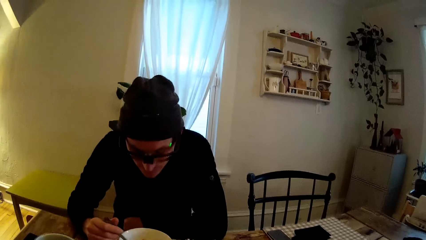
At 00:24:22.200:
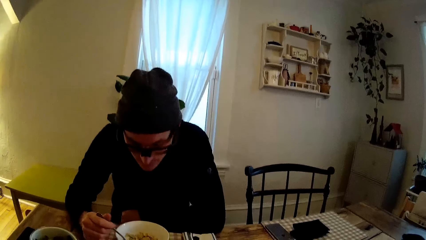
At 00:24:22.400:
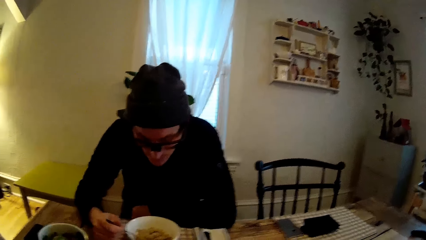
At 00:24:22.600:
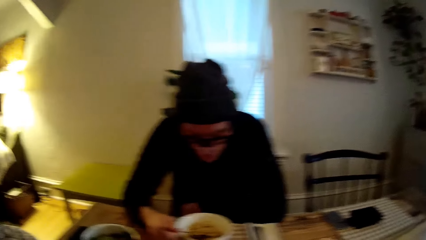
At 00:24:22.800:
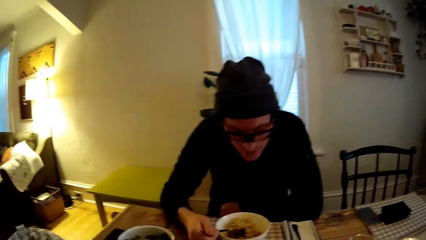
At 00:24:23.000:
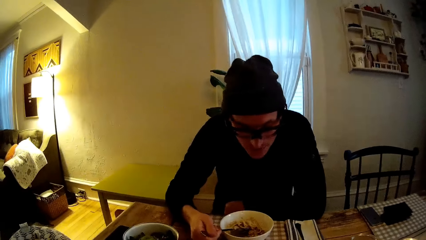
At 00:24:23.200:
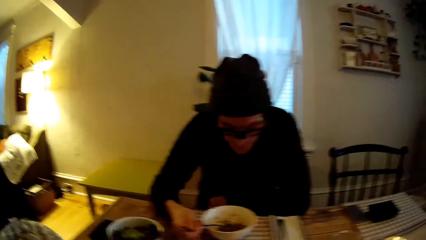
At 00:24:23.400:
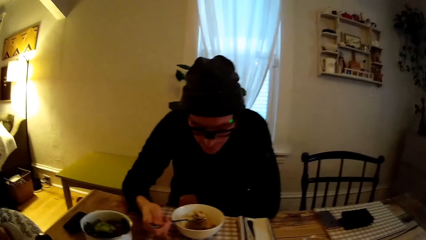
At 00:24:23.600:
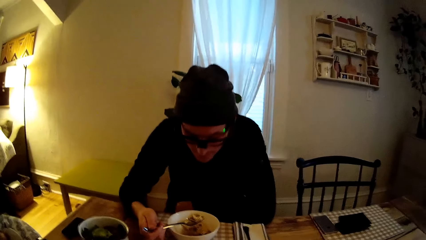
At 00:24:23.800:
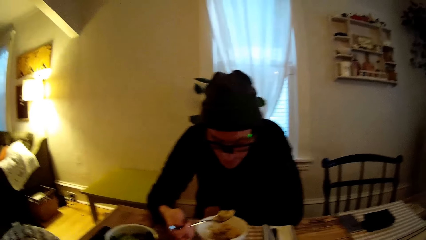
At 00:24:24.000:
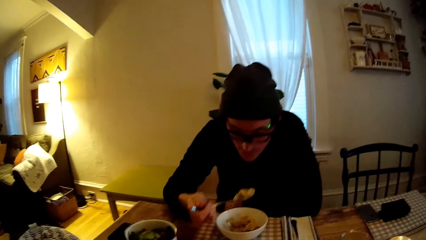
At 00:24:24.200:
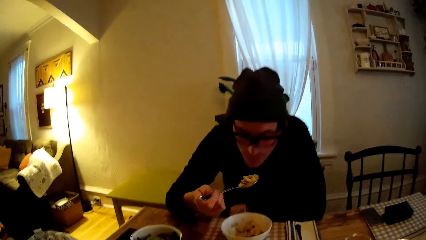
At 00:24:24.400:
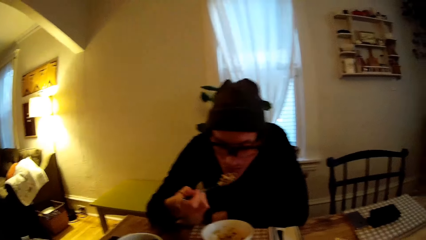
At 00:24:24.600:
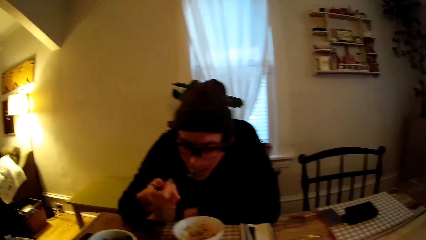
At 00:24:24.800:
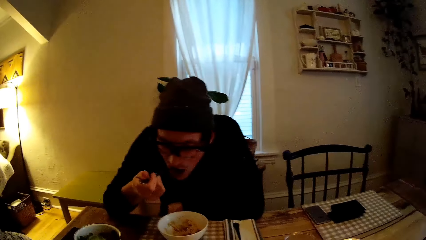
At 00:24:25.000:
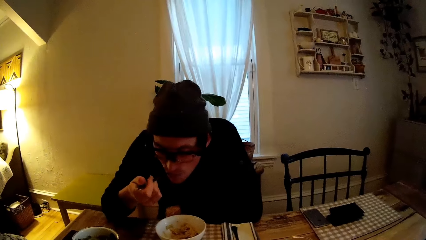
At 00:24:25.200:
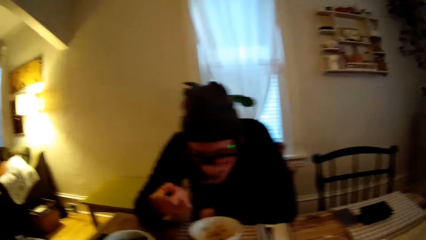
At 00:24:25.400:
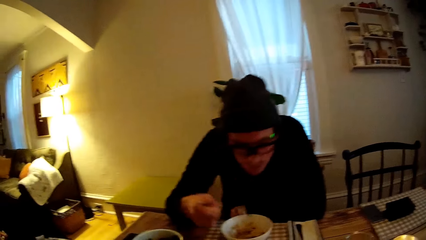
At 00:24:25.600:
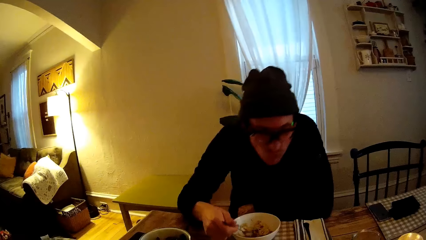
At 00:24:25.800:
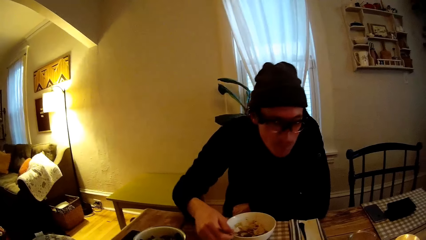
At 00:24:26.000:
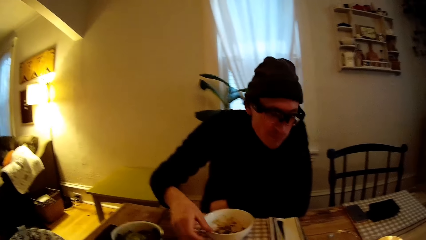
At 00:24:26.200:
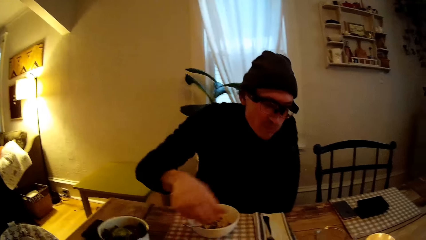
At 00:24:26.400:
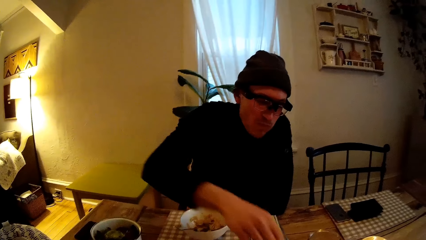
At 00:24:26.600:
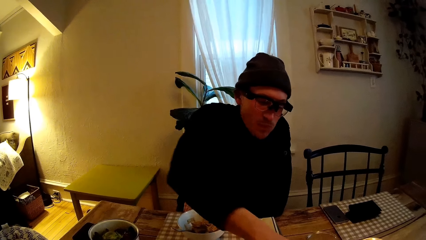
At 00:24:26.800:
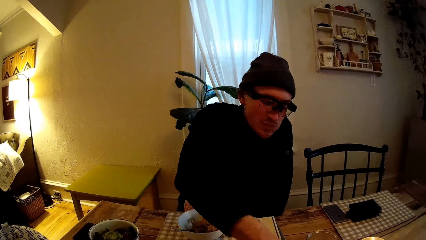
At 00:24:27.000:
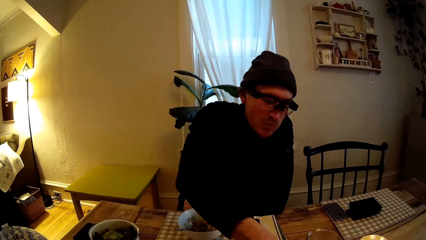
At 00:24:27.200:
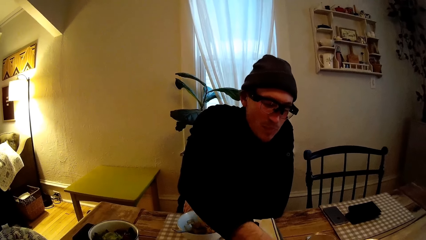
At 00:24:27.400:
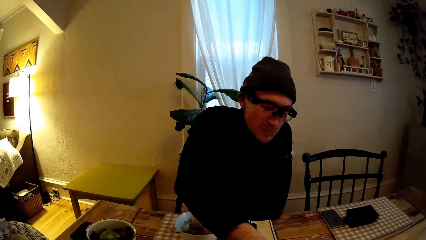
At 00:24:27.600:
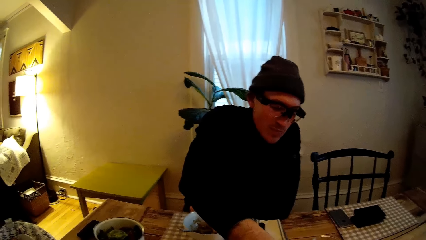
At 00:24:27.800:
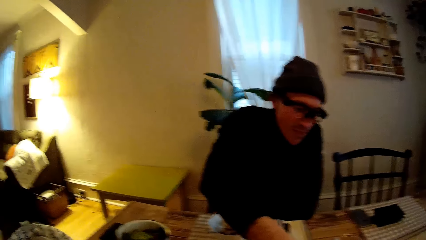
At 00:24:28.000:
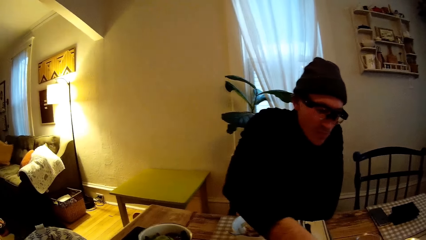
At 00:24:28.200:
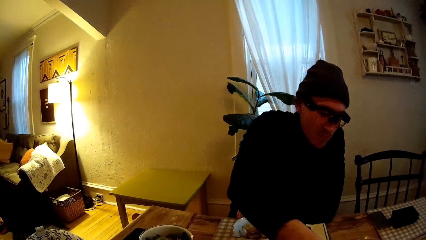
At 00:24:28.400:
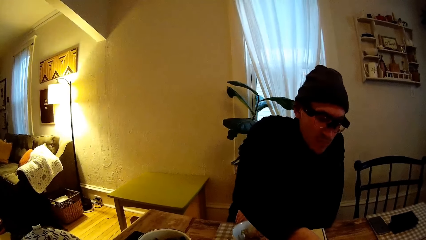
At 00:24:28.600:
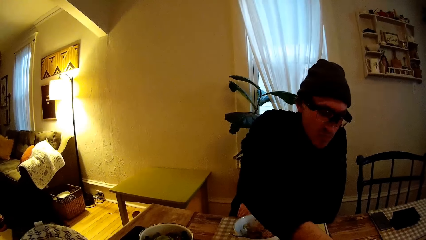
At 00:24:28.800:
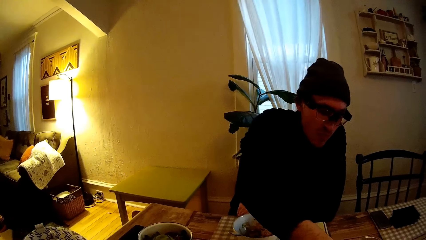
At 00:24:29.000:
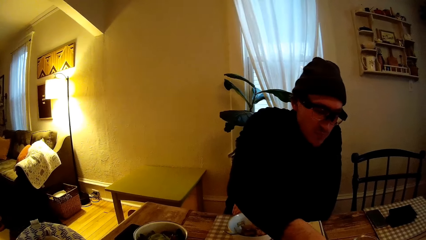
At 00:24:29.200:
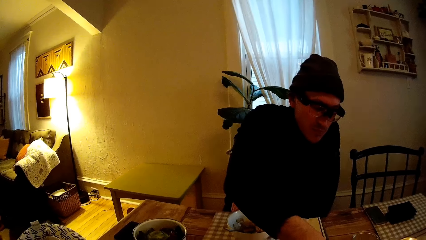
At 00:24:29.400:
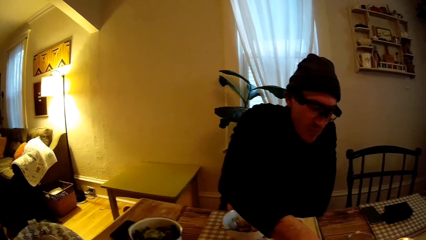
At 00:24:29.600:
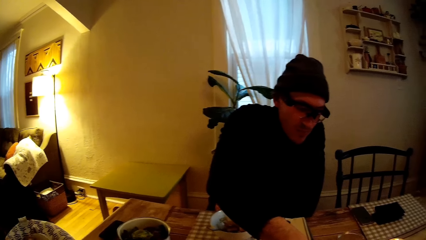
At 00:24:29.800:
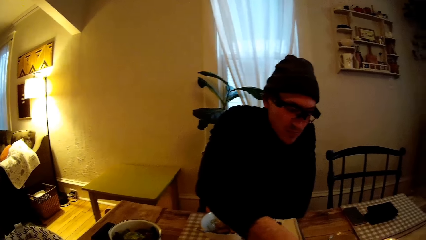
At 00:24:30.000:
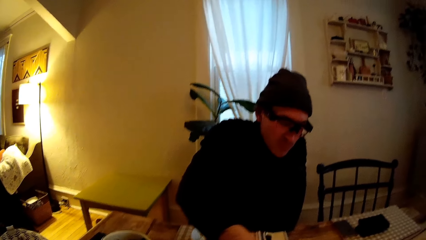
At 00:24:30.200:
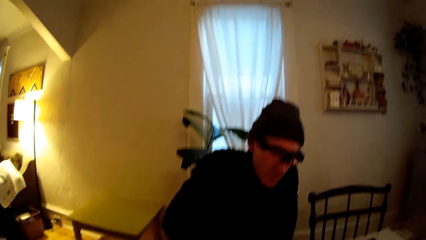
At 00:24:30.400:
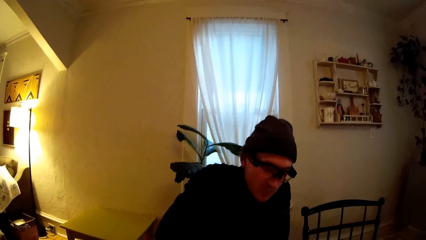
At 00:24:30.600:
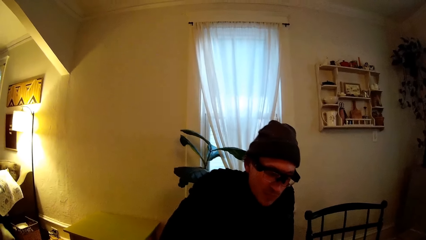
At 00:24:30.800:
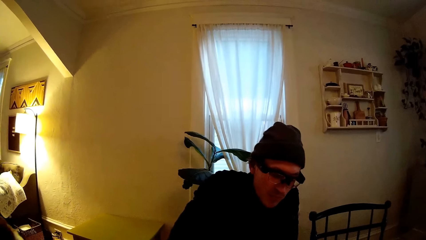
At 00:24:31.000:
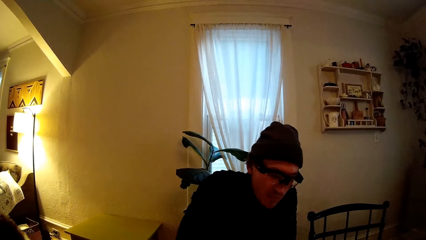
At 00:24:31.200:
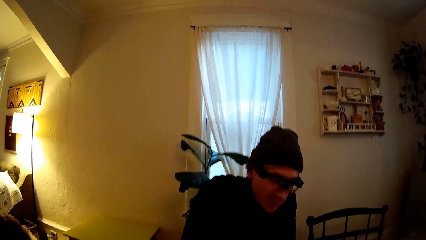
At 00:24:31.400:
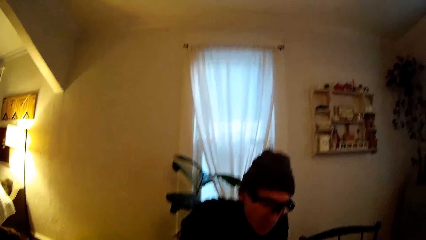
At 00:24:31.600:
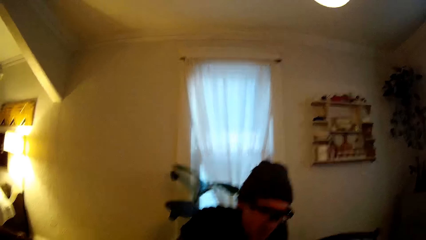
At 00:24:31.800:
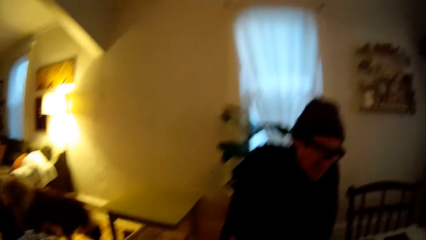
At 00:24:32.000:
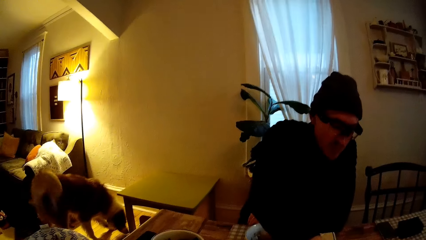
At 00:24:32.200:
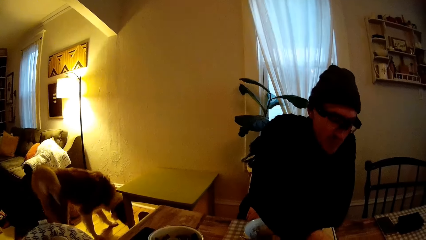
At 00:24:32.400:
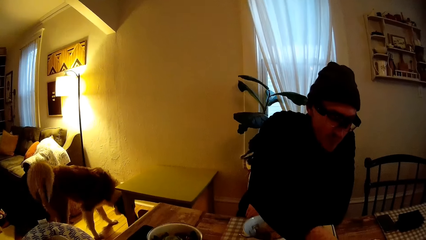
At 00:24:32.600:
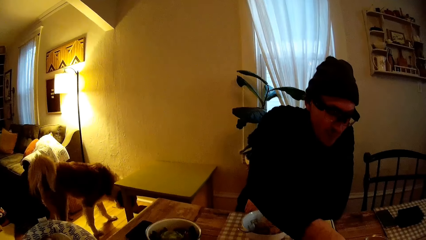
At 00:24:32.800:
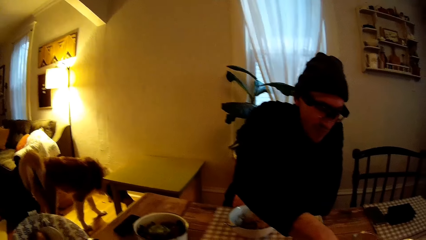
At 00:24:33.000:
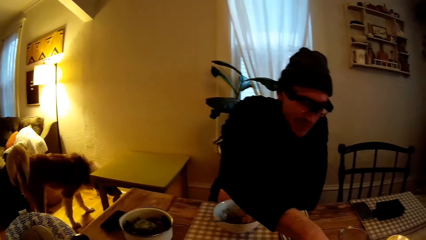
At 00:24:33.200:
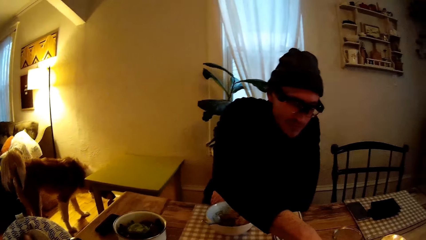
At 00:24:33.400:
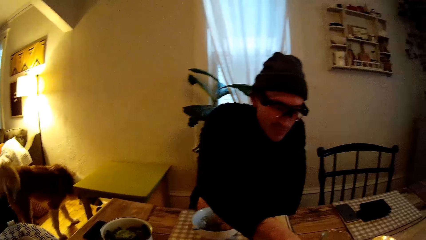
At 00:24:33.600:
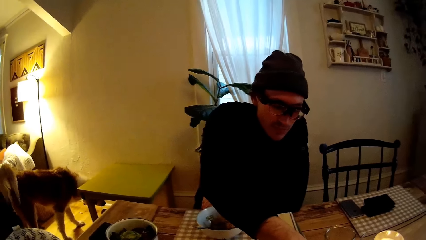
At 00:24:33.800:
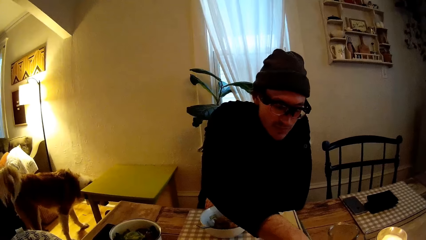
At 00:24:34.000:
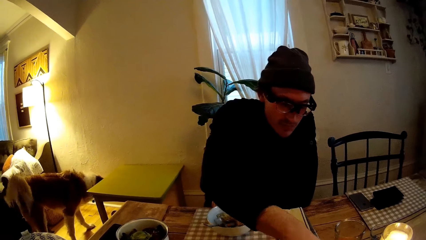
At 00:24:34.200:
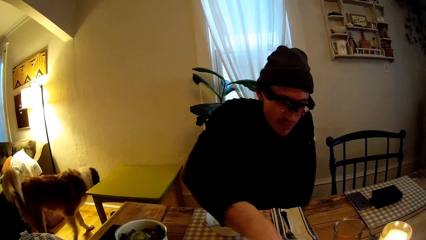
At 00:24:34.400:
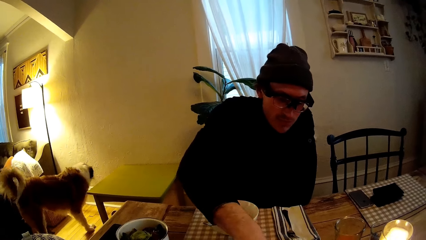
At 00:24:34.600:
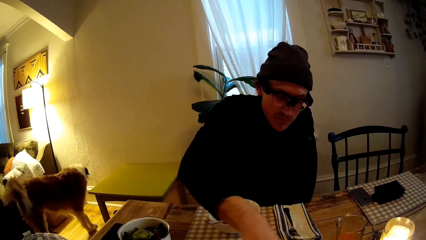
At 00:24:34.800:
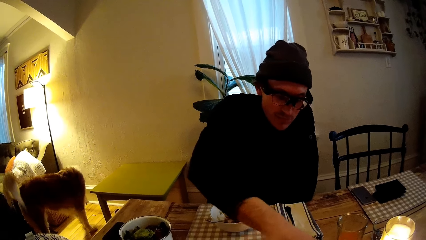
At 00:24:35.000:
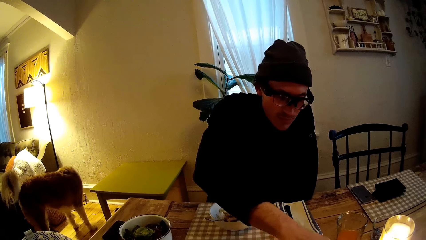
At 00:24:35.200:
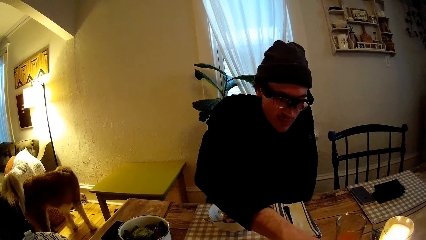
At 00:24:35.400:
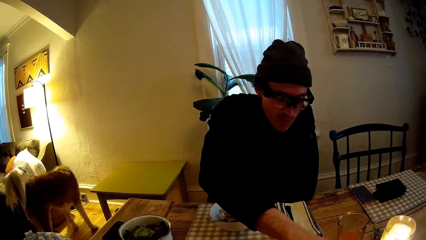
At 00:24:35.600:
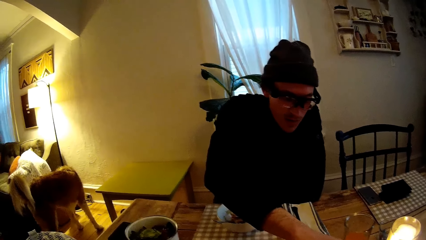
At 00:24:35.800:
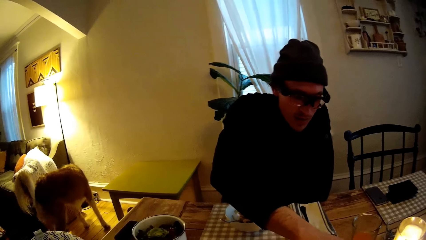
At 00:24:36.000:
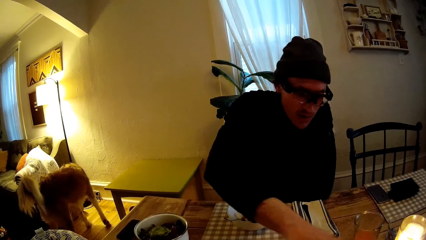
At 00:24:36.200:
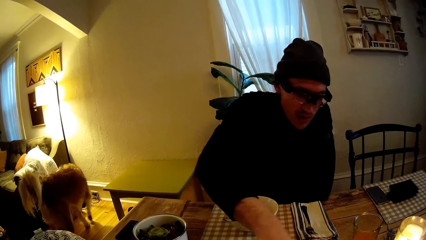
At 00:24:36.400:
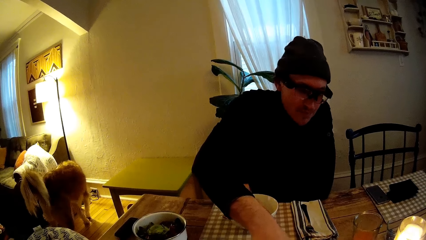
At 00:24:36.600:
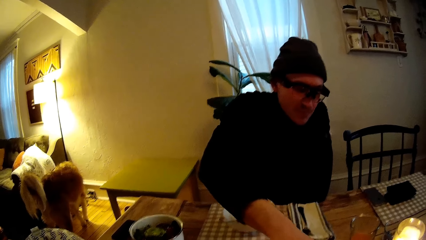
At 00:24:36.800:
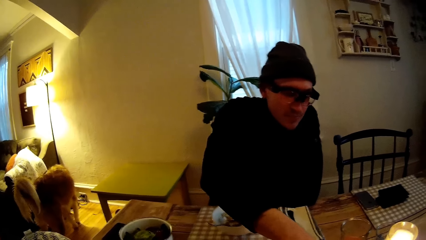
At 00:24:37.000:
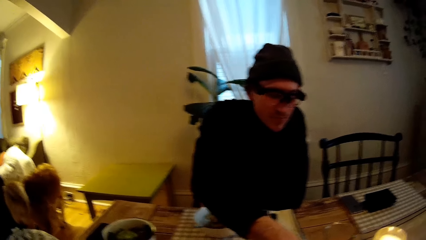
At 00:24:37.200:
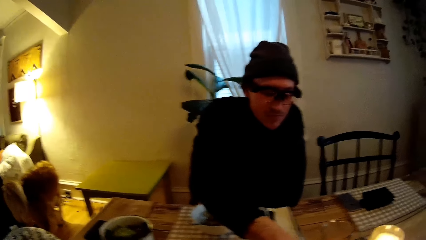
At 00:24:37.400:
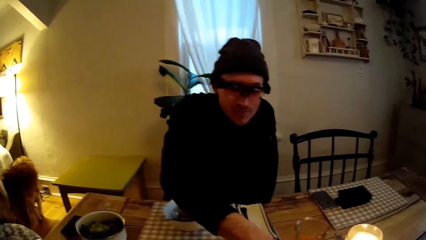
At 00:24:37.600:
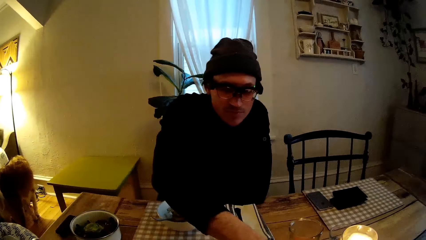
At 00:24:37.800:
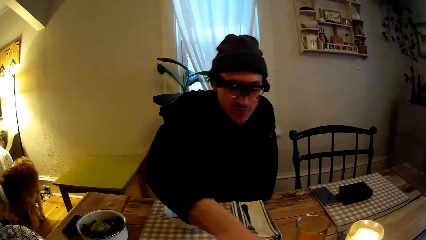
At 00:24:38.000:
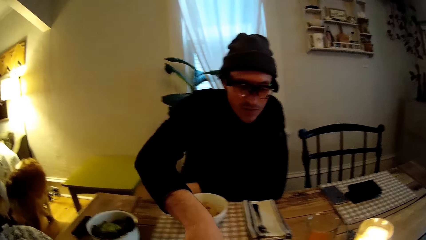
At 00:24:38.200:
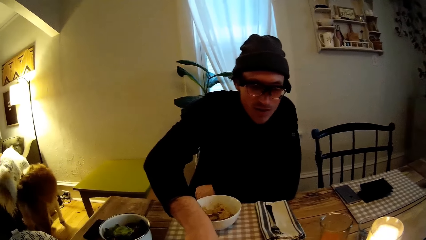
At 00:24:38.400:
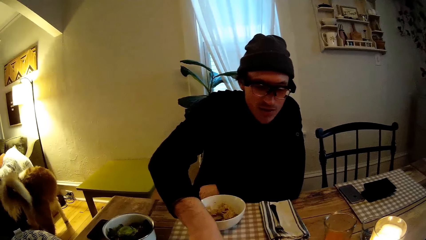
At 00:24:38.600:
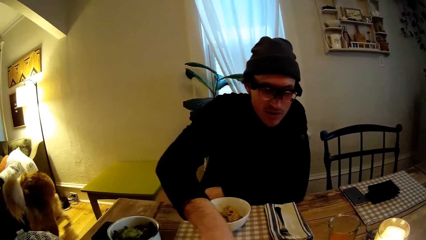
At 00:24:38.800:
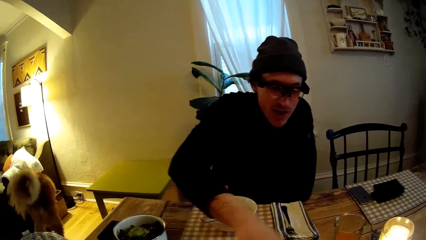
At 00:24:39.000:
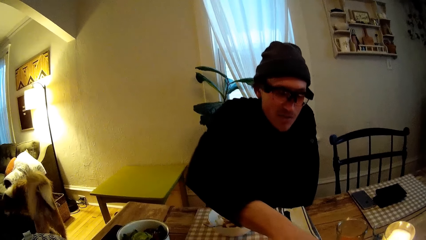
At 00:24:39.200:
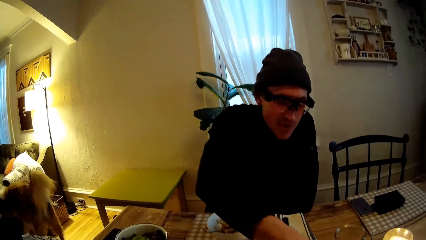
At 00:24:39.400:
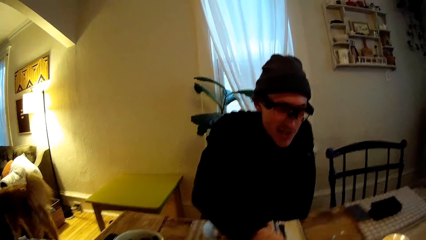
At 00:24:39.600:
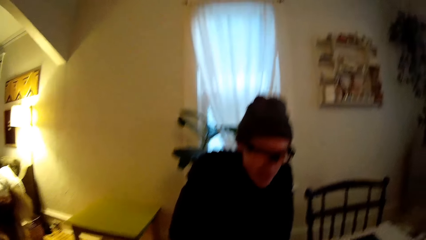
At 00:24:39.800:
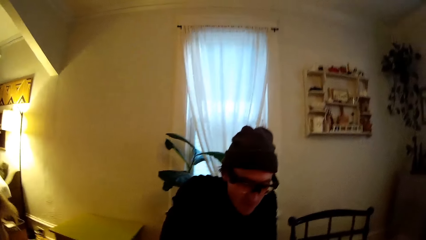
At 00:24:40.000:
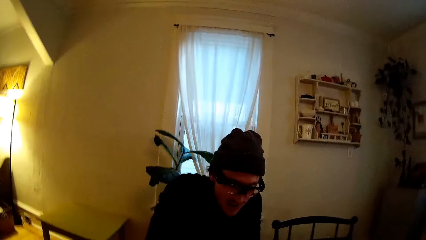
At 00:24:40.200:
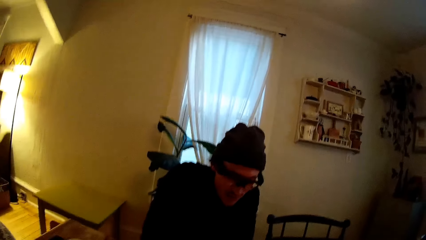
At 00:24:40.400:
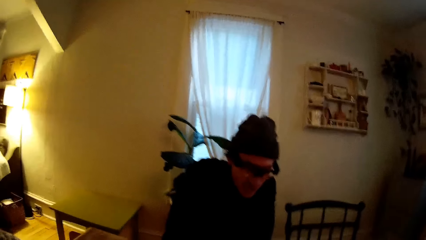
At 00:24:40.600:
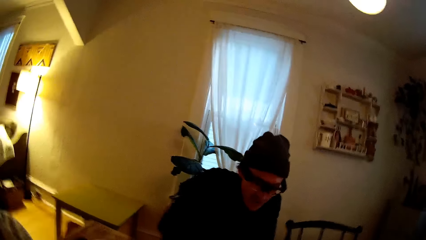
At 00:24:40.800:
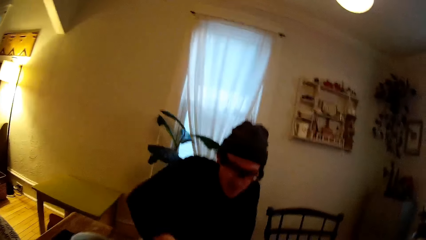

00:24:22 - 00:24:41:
A man takes some cereal from the bowl on the table with the spoon in his right hand and puts the cereal in the spoon in his mouth with his right hand. The man places the spoon in the bowl. The man plays mancala with the camera wearer. The camera wearer converses with the man.
